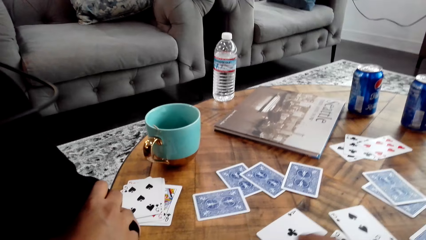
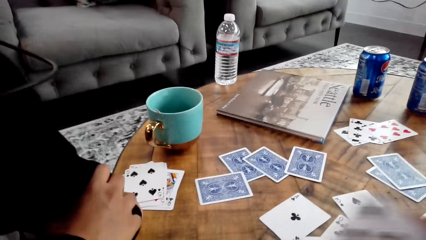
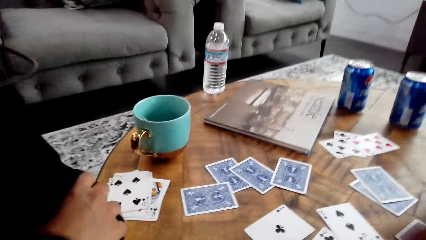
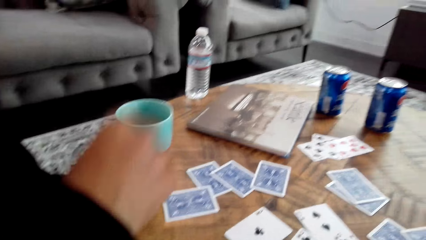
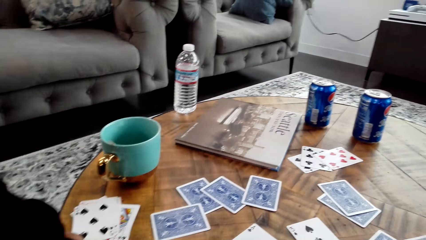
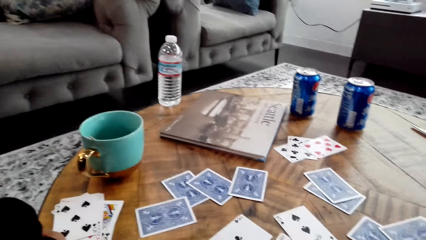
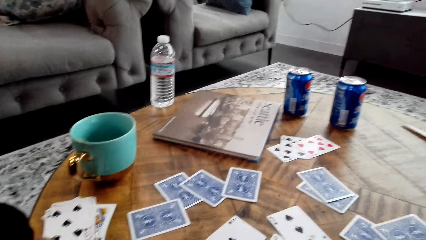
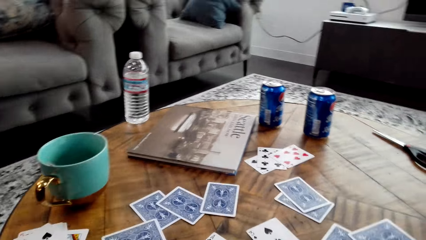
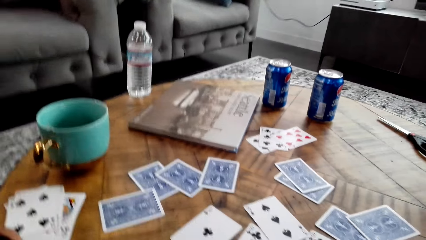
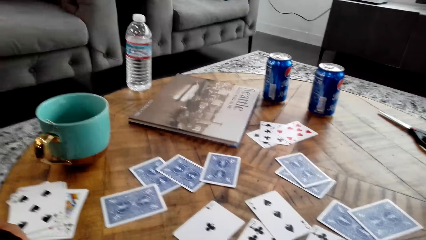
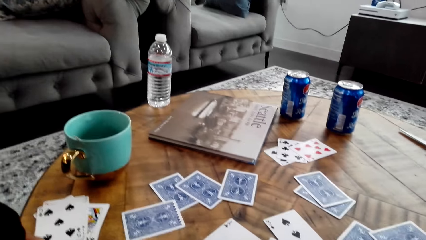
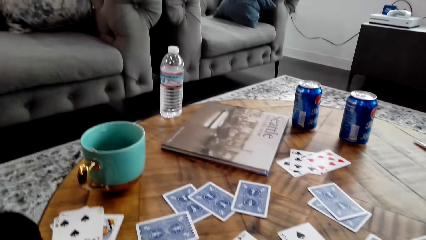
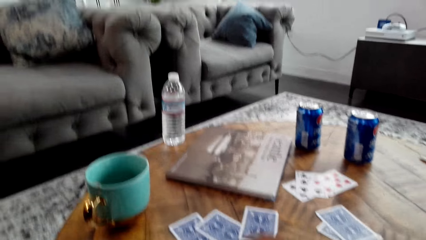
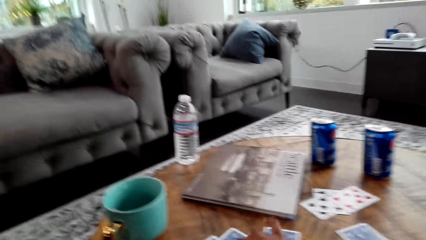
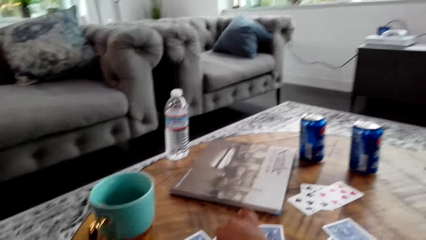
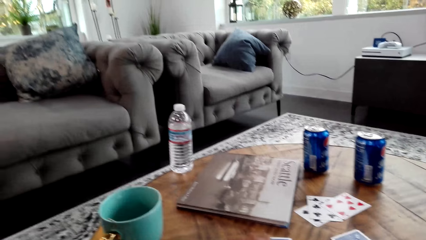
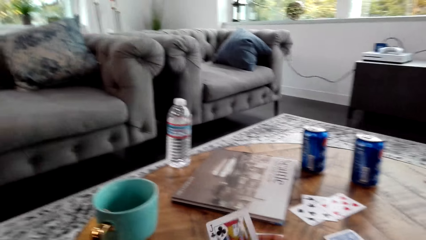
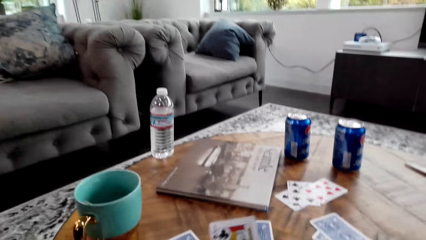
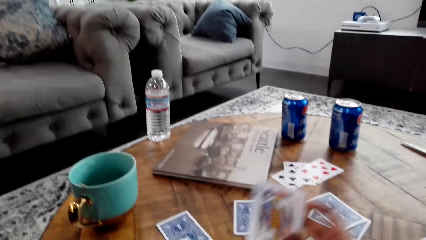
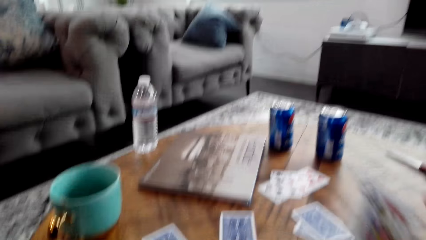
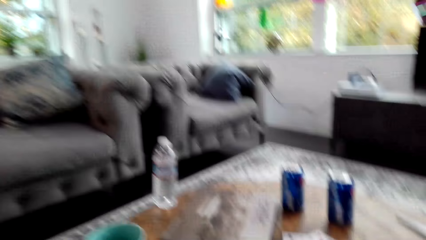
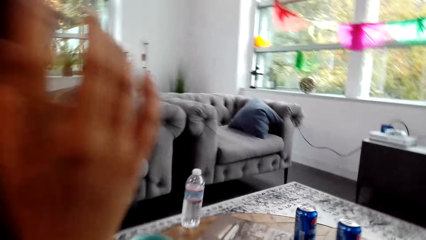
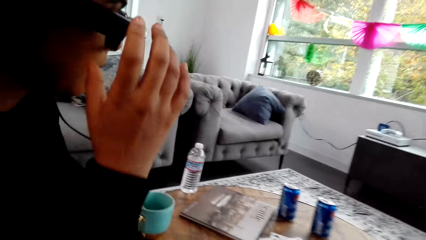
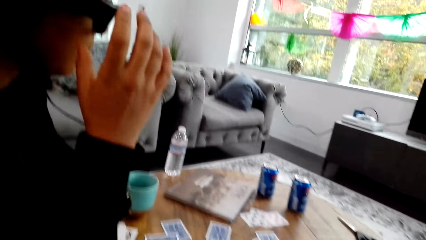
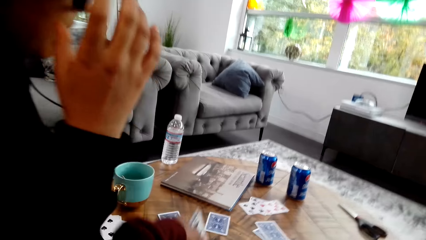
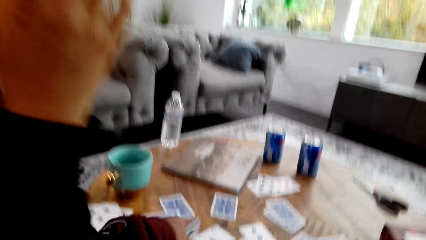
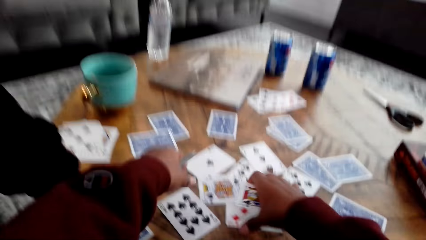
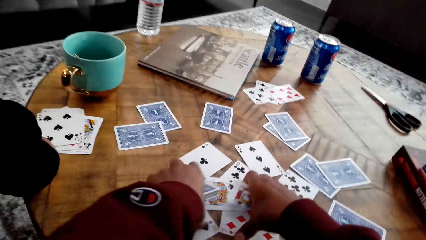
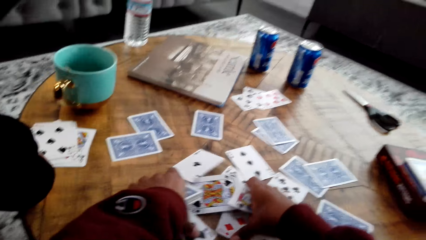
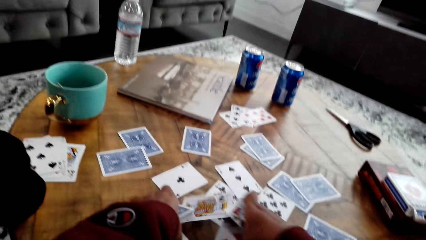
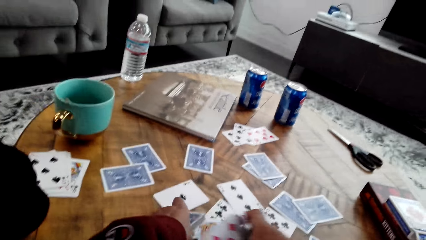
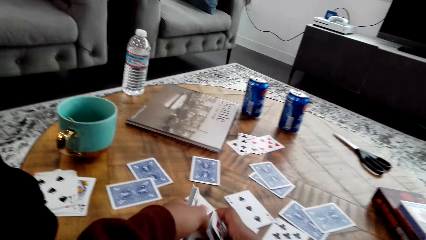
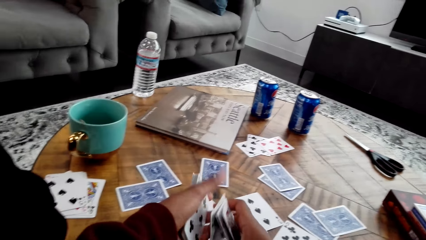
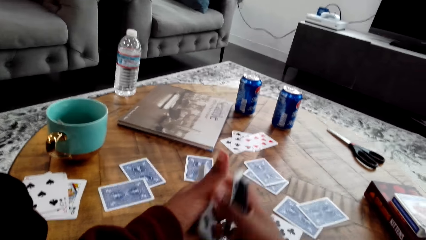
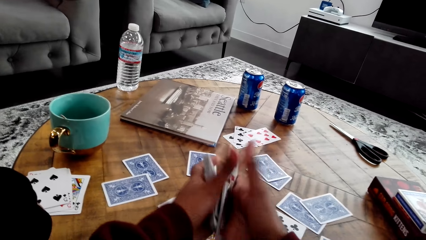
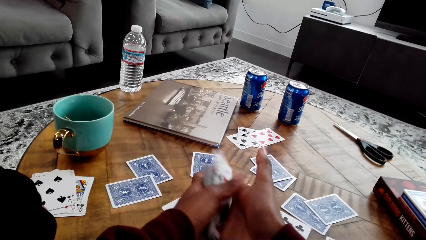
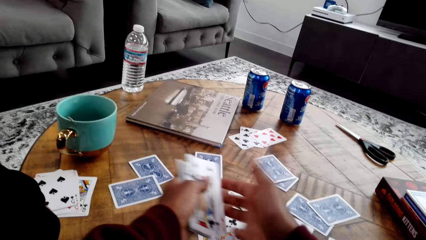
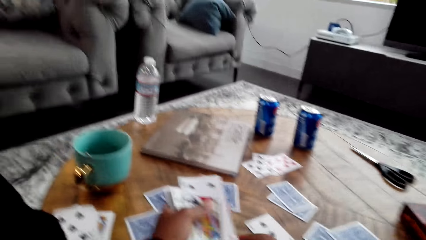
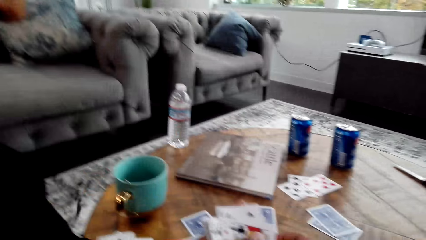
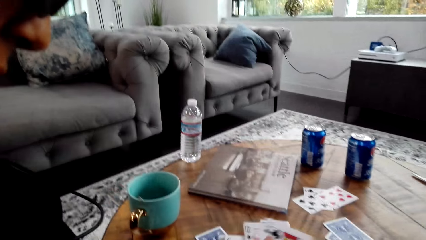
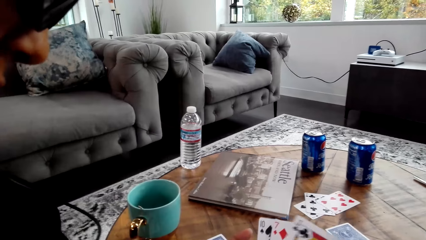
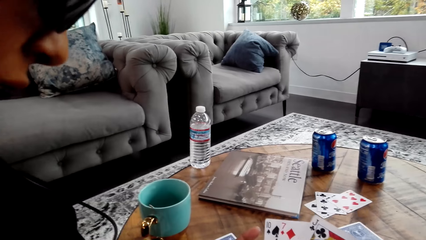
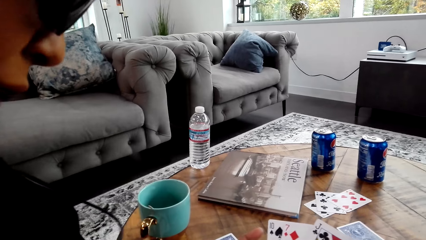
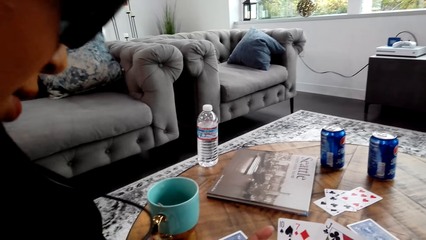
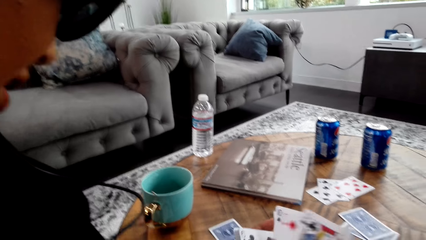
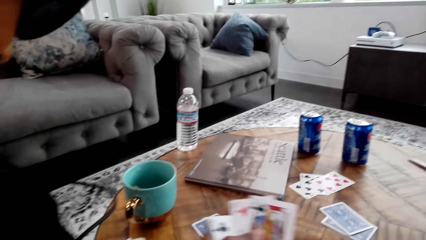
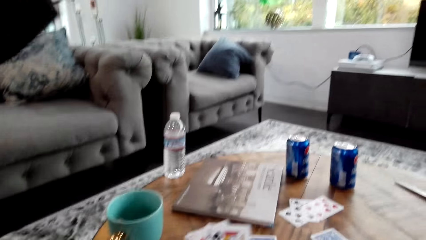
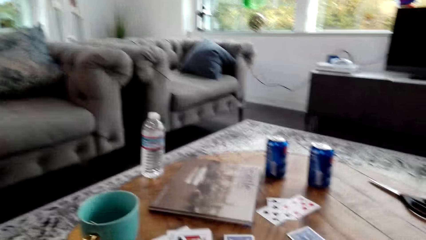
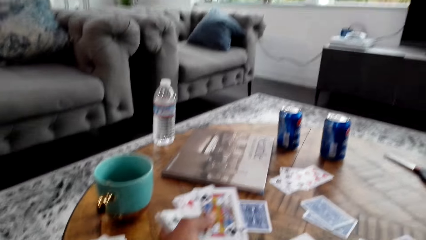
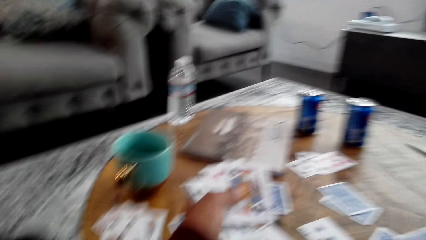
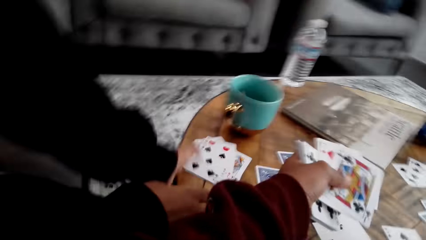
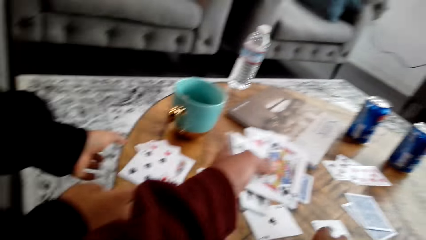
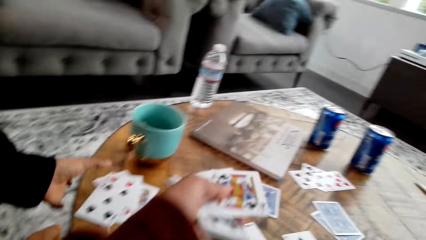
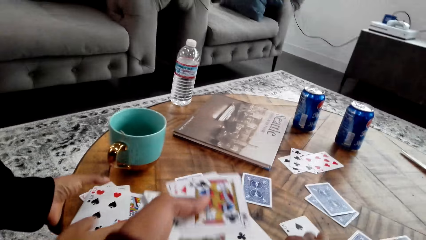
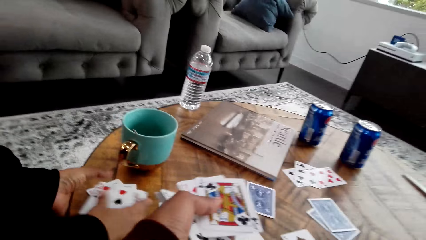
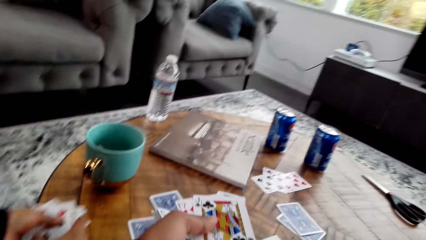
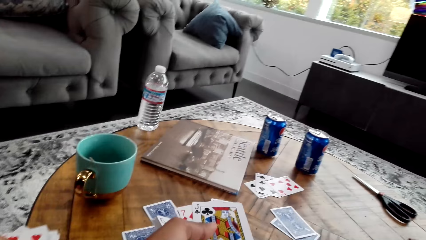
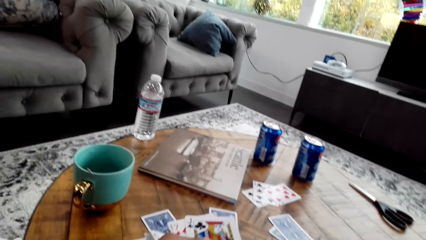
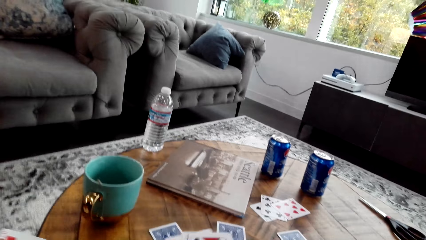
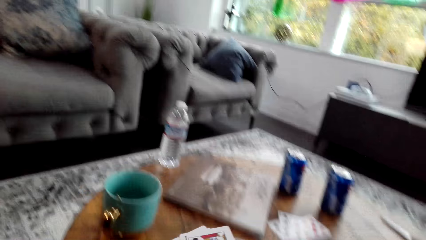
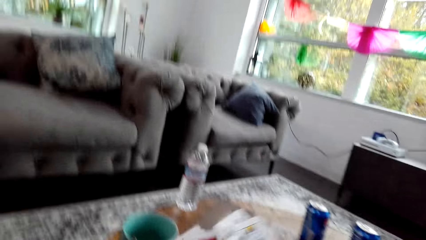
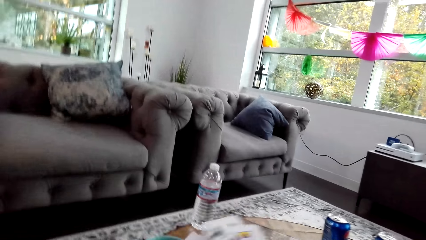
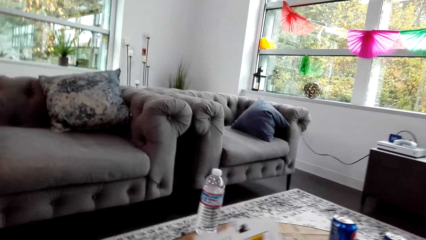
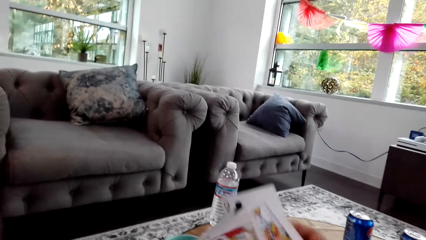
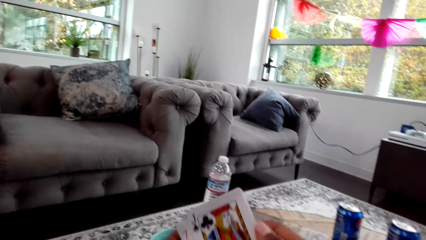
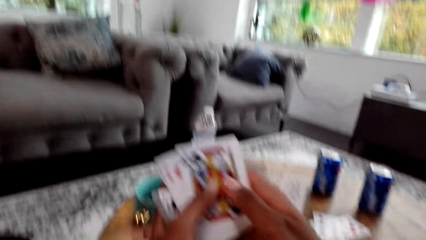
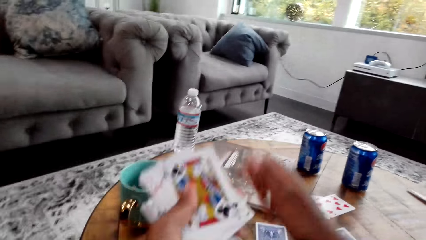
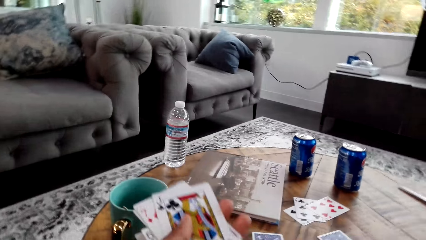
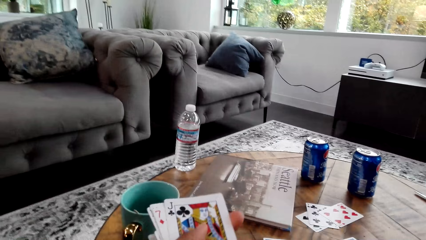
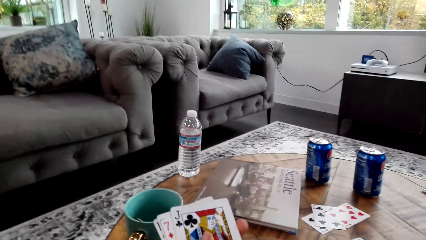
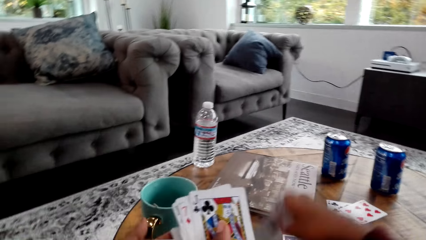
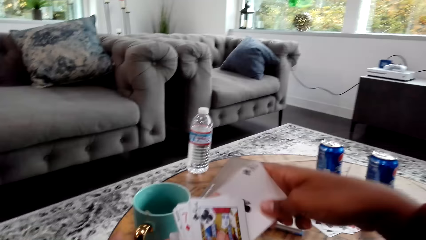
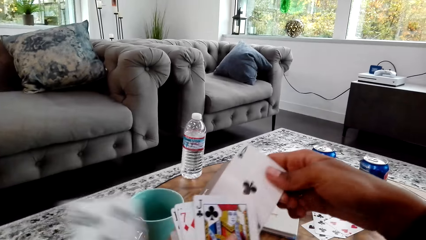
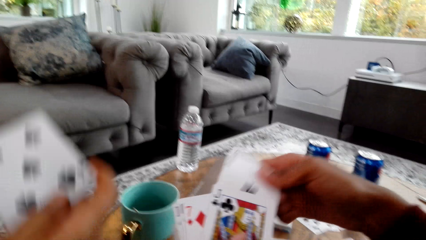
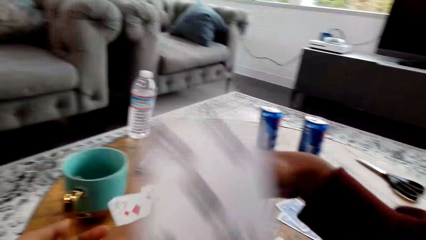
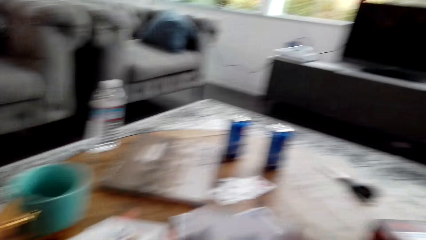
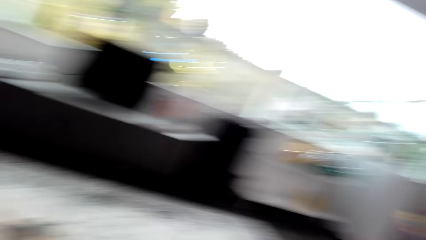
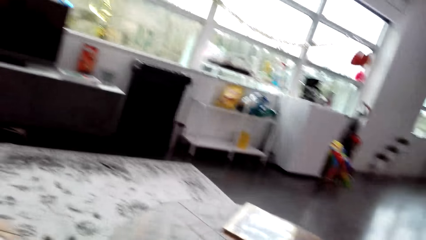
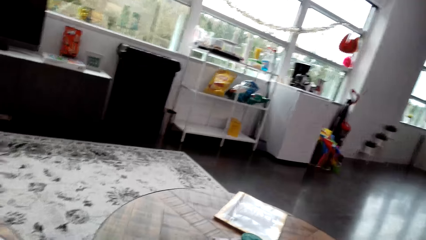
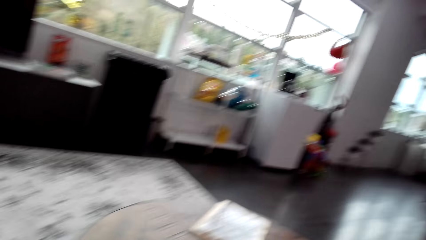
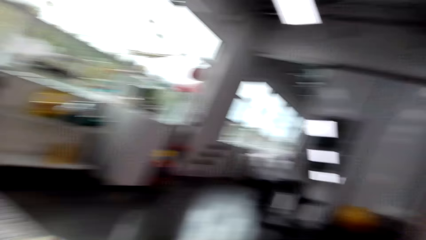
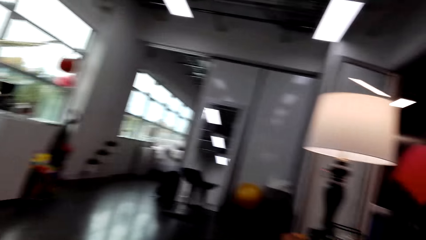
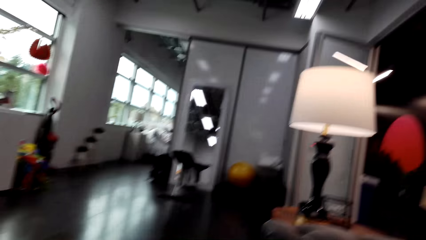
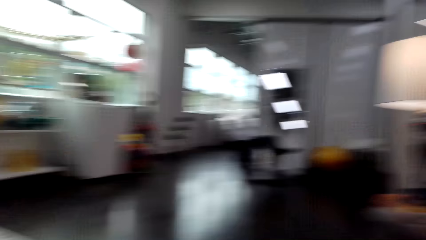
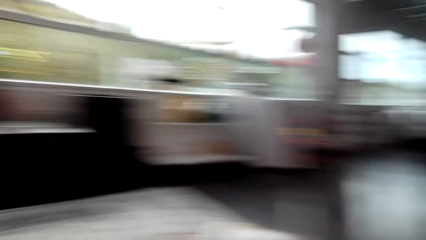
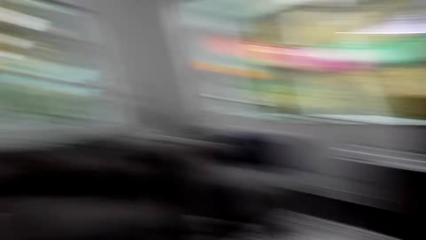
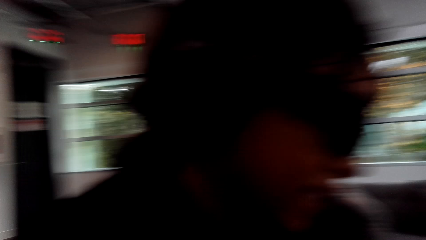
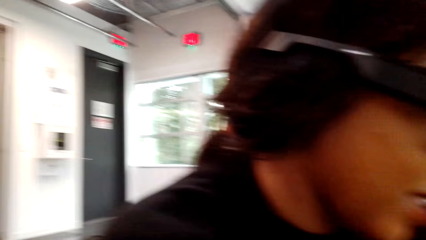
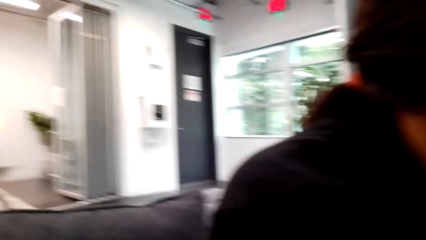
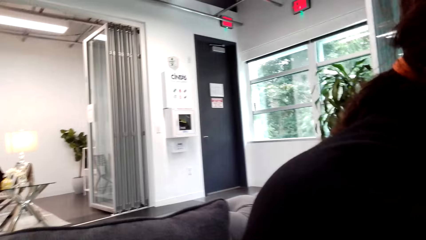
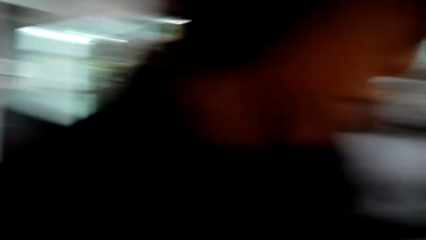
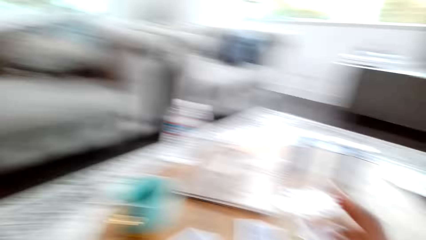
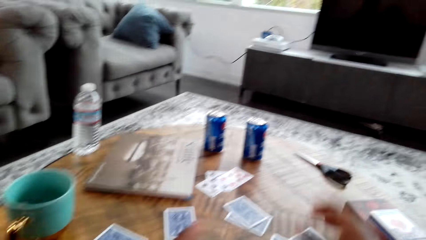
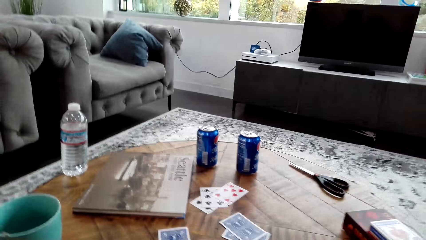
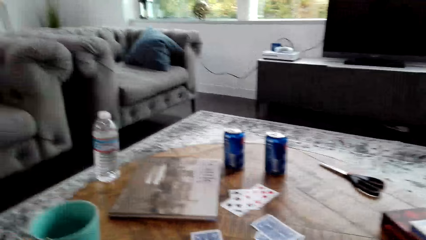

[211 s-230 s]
The camera wearer picks cards. They pick a card from the table. They pick the cards from the table. A woman picks cards on the table with hands. The camera wearer holds cards with hands. They put a card on the other hand. The woman holds a card. The camera wearer looks around a house.
